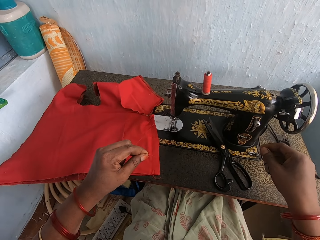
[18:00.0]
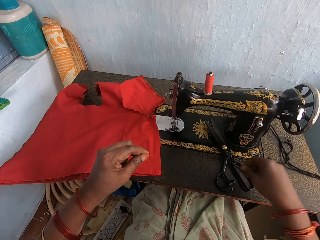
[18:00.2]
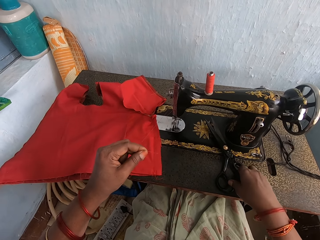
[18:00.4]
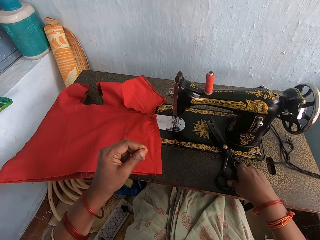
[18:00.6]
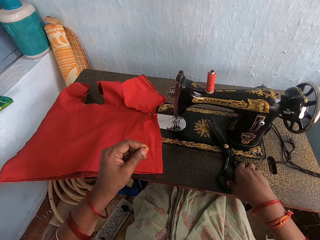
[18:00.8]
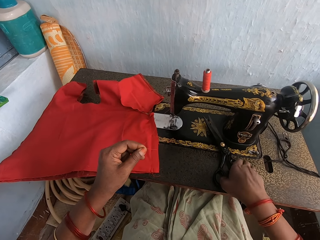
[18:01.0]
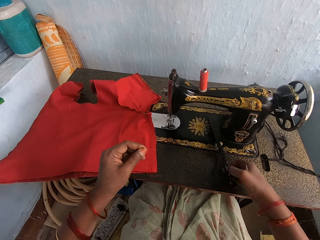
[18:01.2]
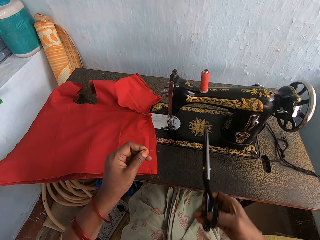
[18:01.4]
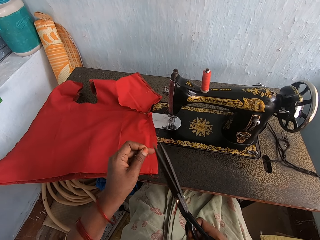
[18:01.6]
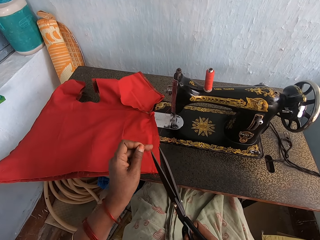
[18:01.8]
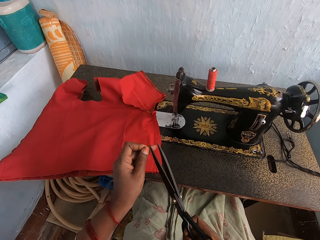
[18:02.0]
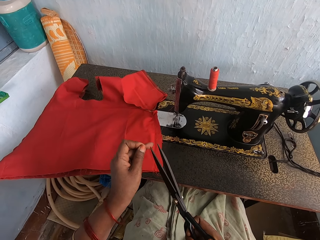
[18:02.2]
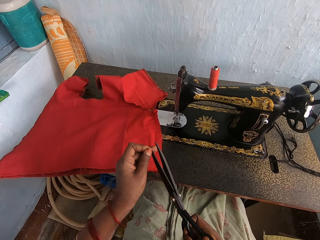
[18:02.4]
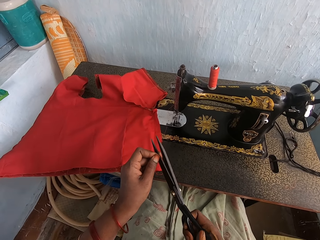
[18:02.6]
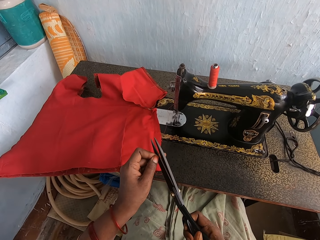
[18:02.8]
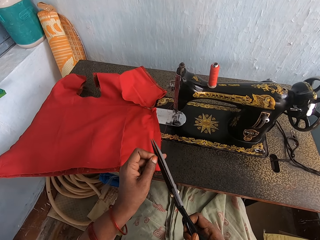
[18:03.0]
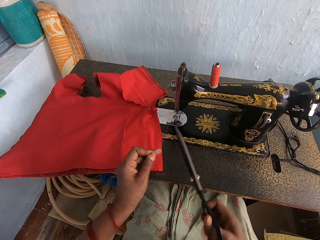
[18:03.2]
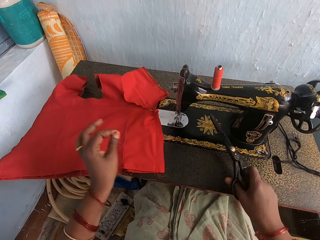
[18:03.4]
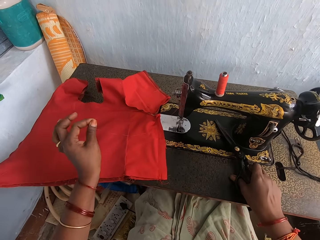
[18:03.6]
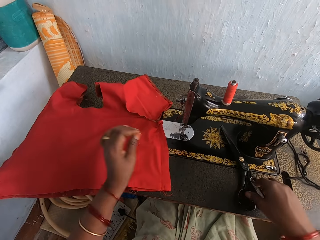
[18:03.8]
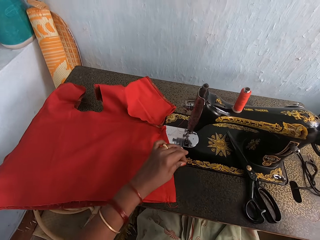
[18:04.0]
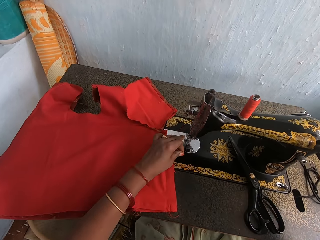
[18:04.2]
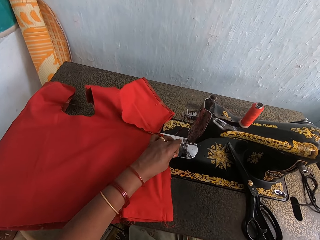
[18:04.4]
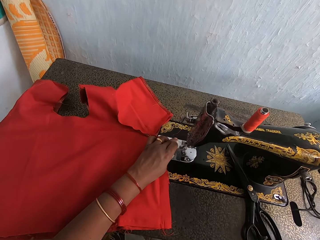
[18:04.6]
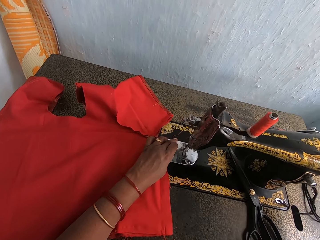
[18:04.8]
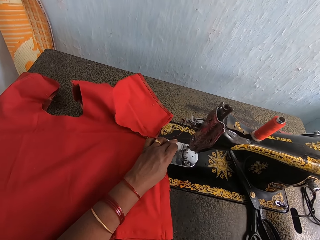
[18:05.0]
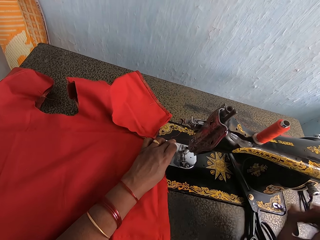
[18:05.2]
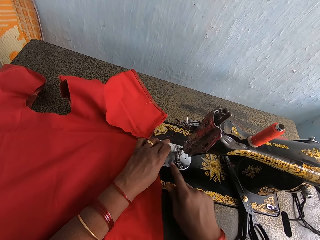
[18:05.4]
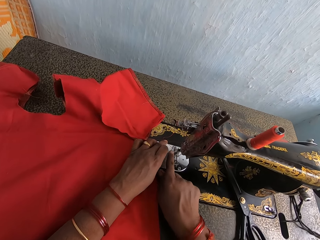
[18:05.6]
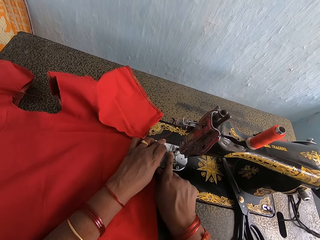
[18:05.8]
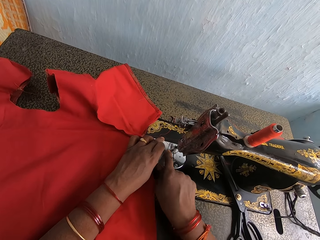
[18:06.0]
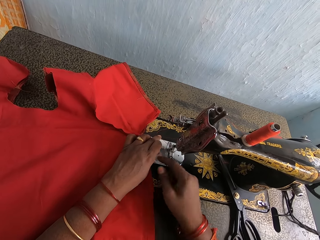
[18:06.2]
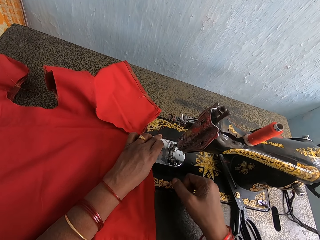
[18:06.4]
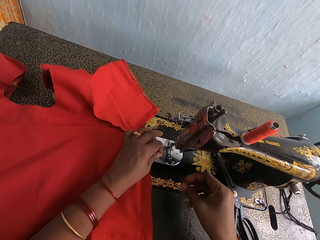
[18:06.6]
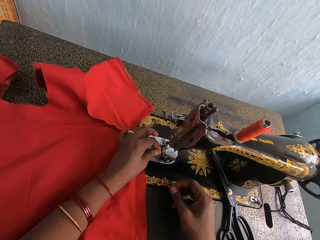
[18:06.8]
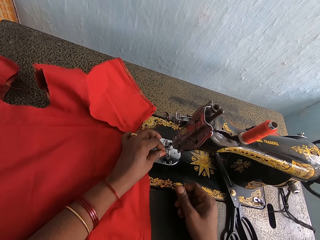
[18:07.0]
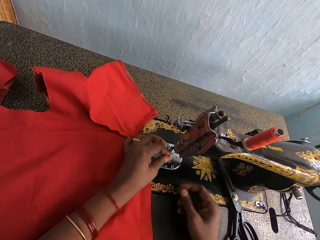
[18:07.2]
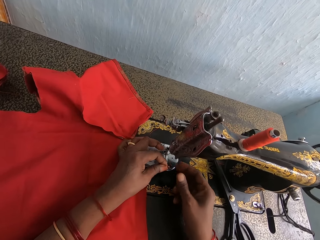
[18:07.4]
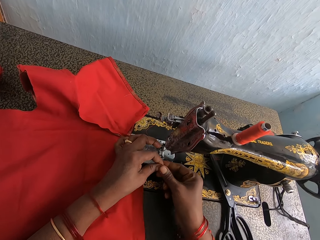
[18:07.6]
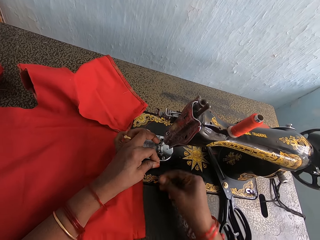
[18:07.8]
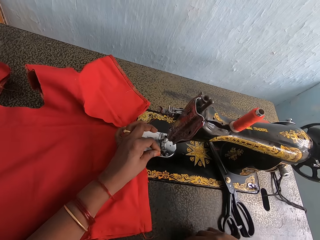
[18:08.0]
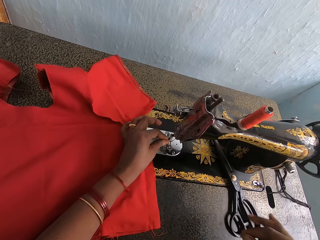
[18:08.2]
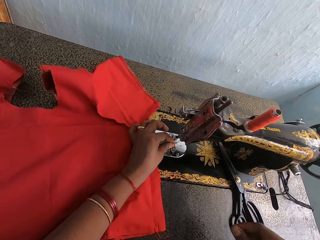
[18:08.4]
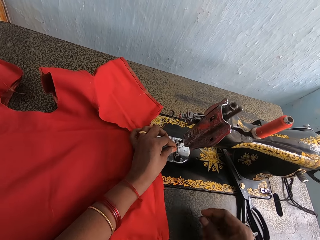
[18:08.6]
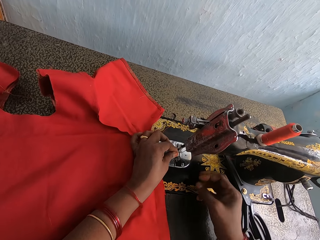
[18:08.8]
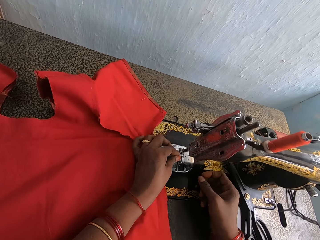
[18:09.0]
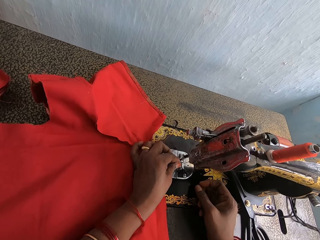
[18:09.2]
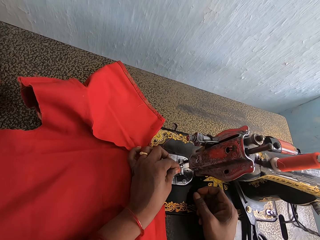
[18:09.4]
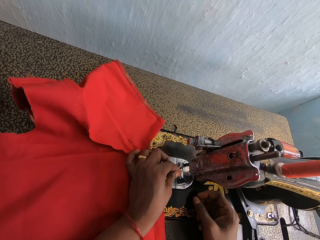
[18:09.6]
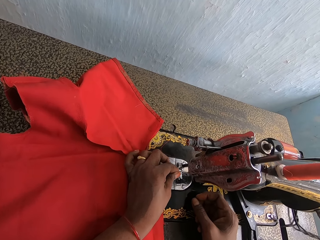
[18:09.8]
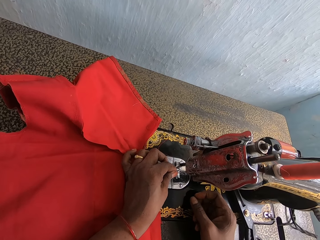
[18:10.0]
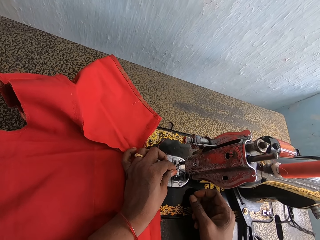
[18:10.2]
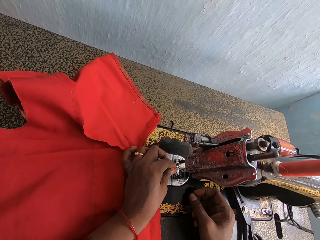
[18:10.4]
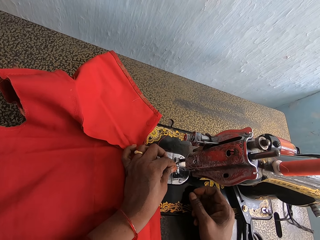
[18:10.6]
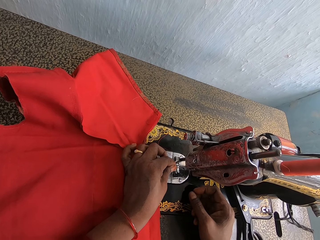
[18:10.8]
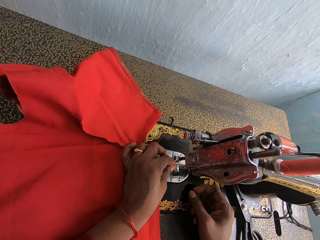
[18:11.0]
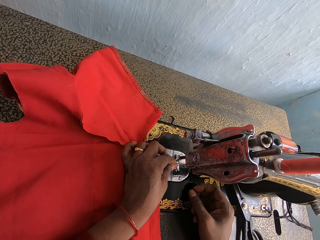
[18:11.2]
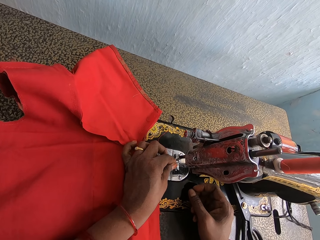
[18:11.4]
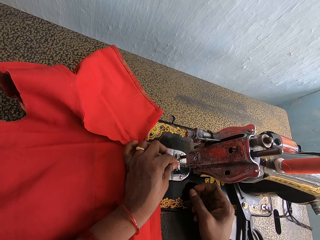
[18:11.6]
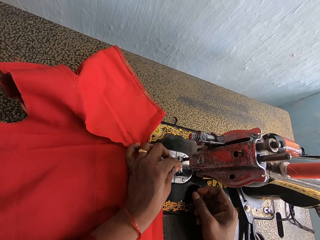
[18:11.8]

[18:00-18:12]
The camera wearer picks up the scissors. They cut the thread with the scissors. They put the scissors on the sewing machine. They pull the thread. They hold the slide plate. They wipe the slide plate. They thread the needle on the sewing machine. They straighten the thread. They hold the thread with both hands. They thread the needle on the sewing machine.

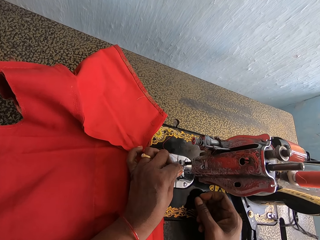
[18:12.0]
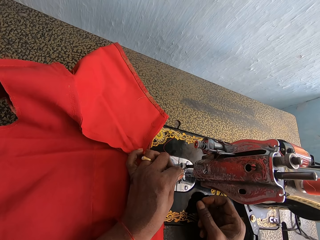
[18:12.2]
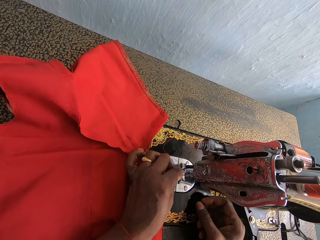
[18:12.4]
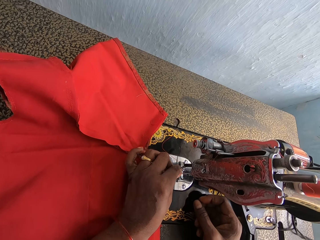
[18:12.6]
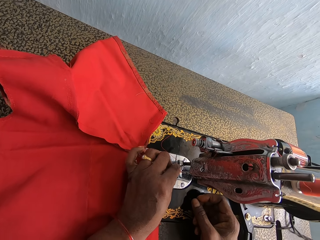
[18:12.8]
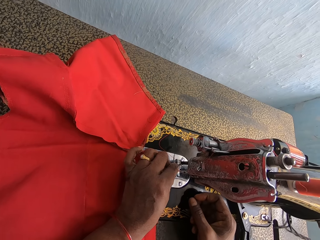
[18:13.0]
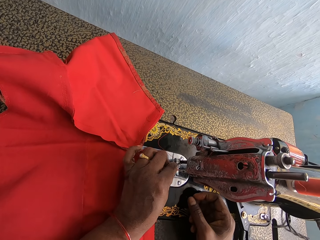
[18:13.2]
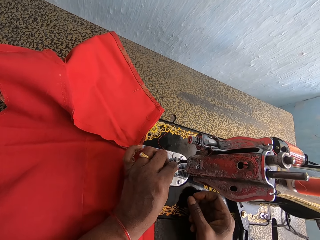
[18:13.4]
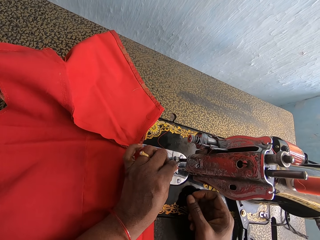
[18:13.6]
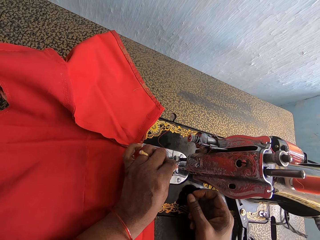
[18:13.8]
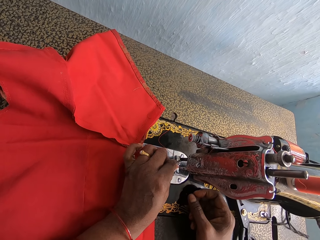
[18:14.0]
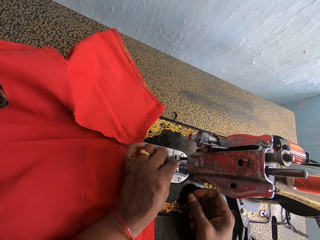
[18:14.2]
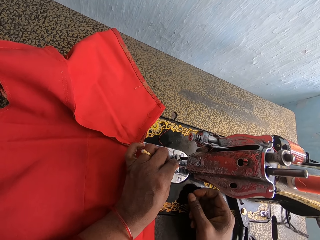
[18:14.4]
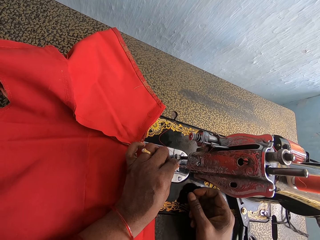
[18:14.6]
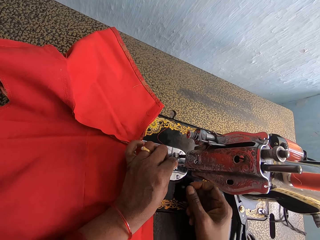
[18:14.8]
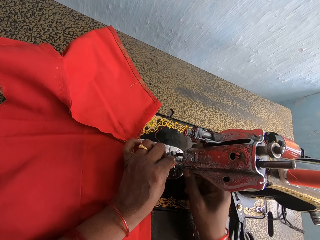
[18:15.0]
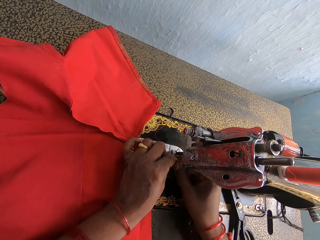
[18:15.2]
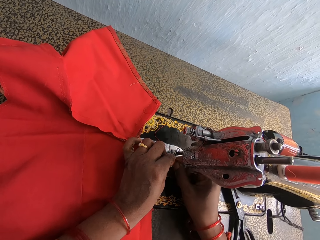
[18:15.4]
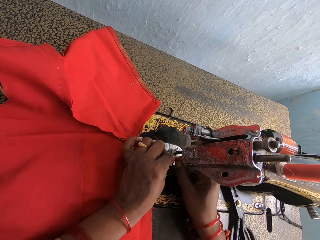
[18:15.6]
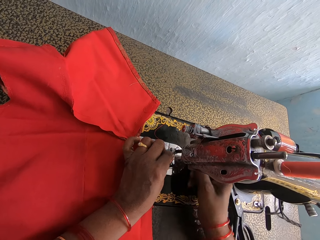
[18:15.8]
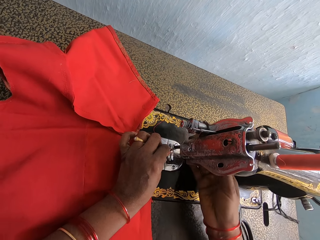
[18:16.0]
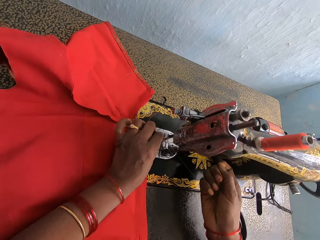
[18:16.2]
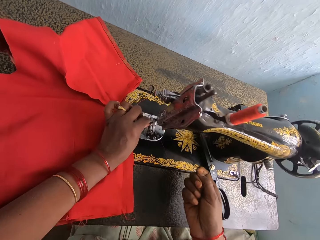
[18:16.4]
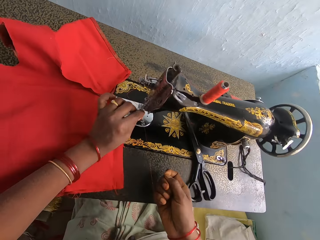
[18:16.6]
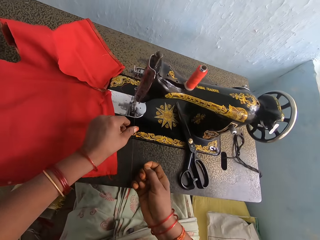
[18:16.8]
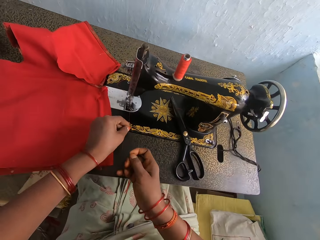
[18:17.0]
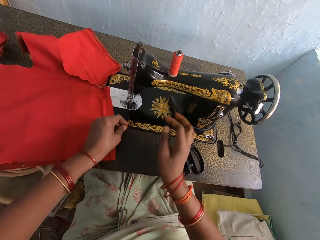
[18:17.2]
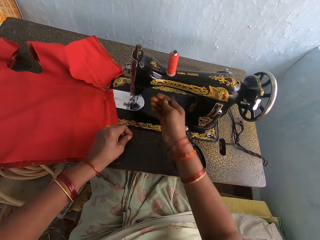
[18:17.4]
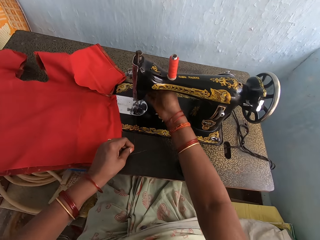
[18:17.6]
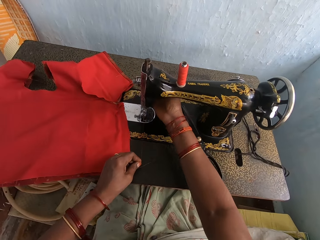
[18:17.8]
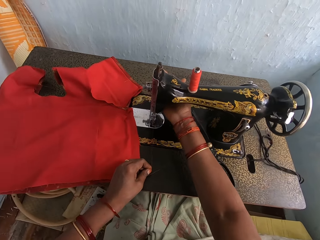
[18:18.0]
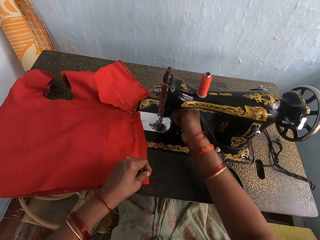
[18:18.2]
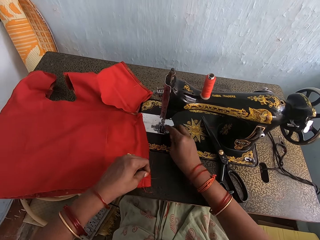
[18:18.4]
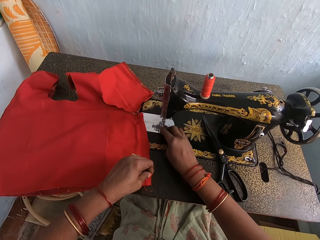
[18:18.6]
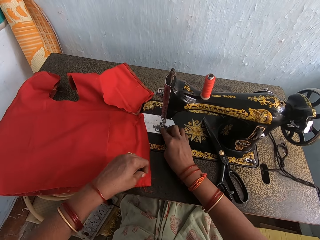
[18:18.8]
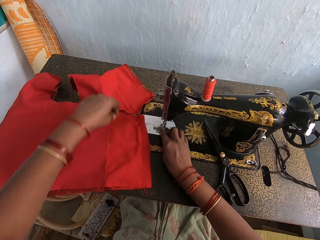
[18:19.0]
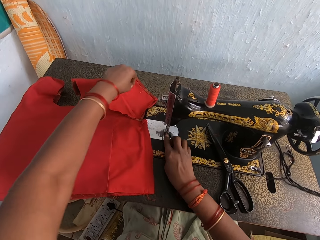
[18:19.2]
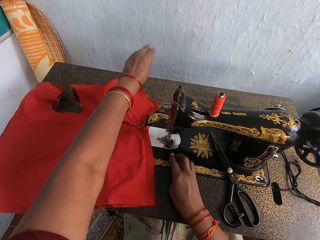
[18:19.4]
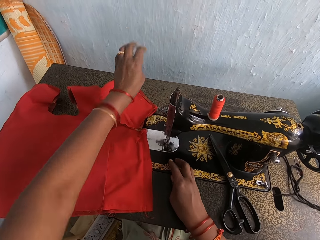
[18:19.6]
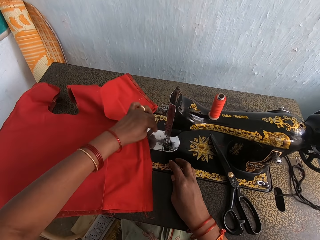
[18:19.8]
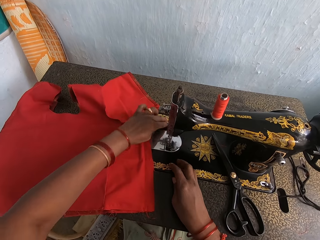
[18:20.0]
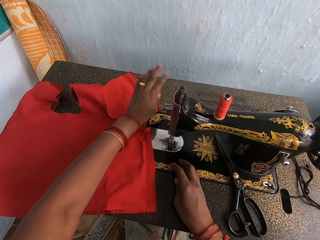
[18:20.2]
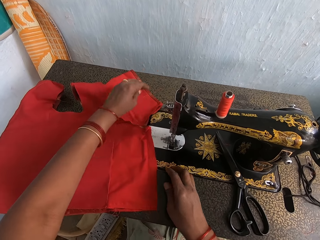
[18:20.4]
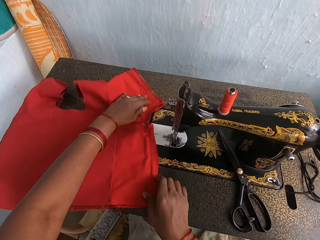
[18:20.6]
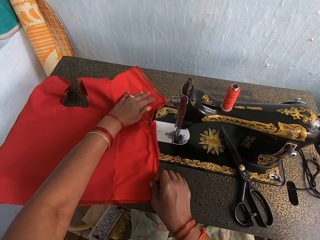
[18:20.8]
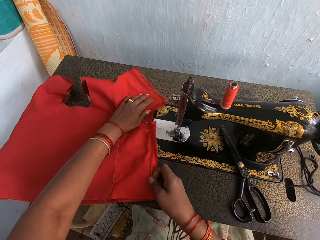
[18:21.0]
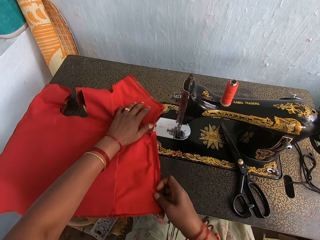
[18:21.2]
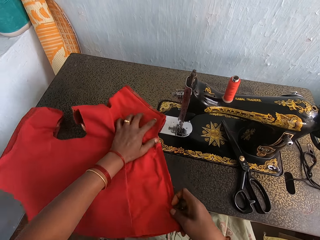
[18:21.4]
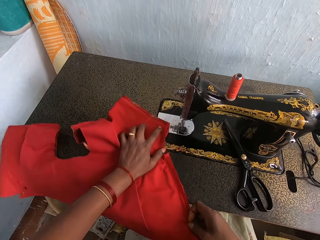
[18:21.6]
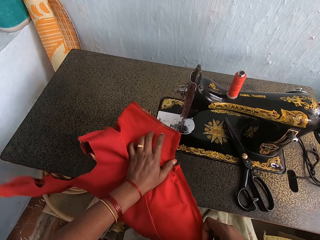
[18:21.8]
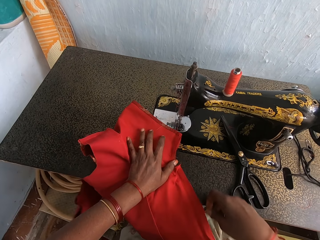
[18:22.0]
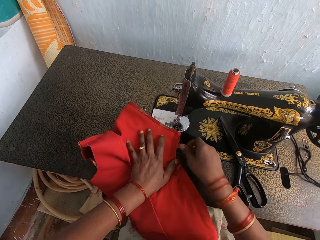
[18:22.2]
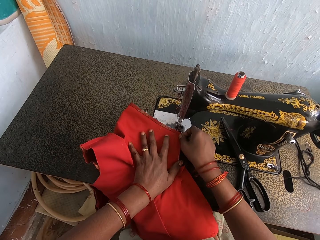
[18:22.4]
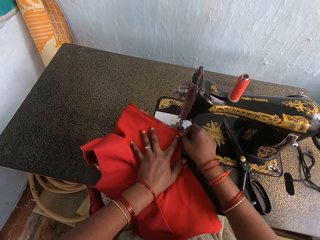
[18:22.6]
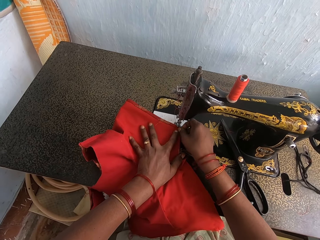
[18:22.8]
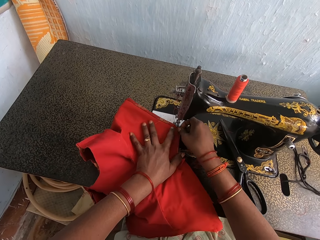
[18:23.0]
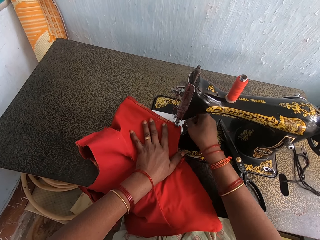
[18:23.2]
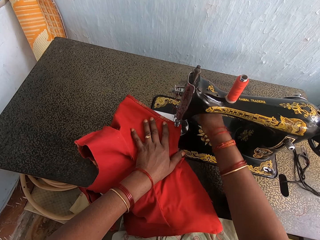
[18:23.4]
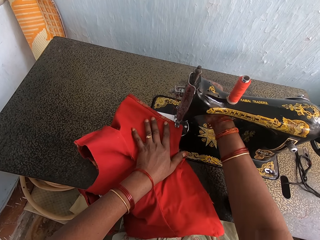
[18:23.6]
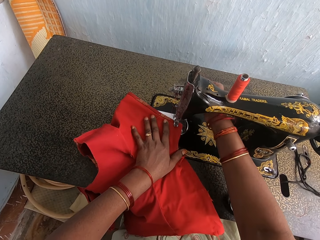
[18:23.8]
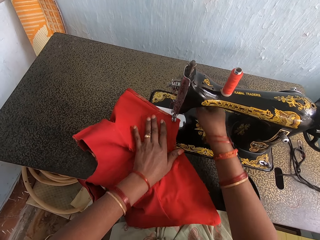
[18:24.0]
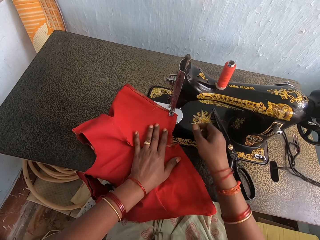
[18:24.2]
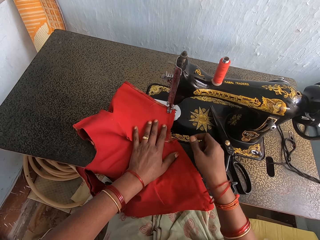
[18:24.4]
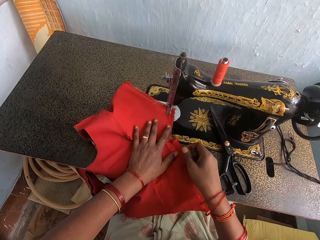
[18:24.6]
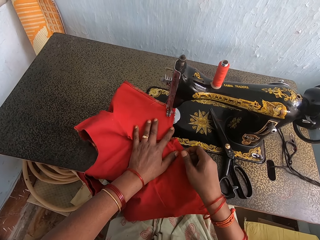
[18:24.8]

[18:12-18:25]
The camera wearer threads the needle on the sewing machine. He adjusts the reverse lever with his hand. He adjusts the thread with his hand. He picks up the cloth. He places the cloth on the slide plate. He lowers the reverse lever with his hand. He stitches the cloth.
